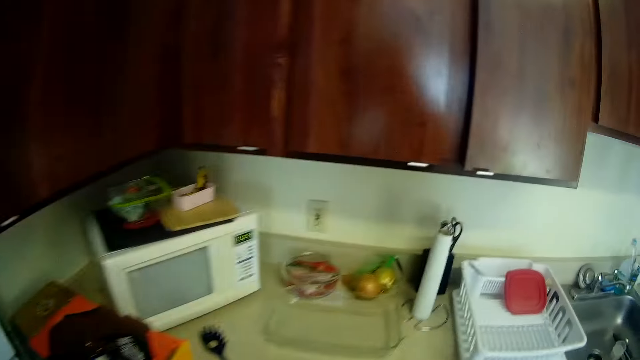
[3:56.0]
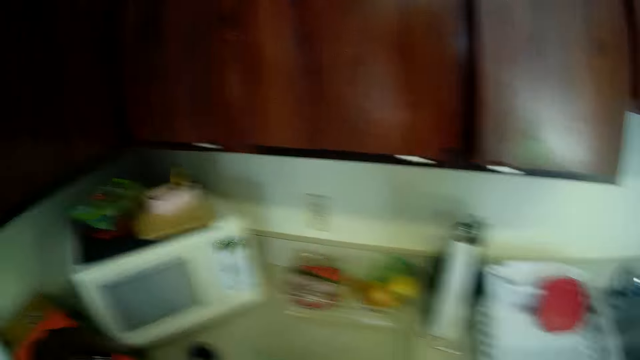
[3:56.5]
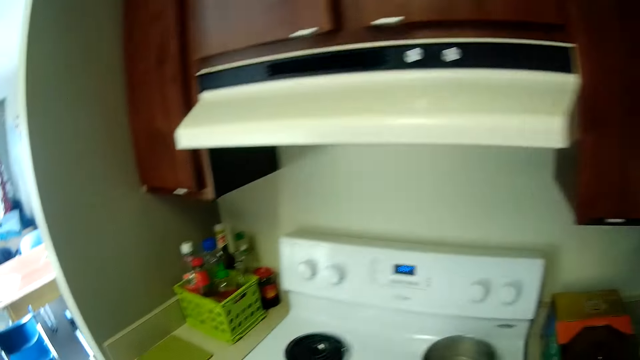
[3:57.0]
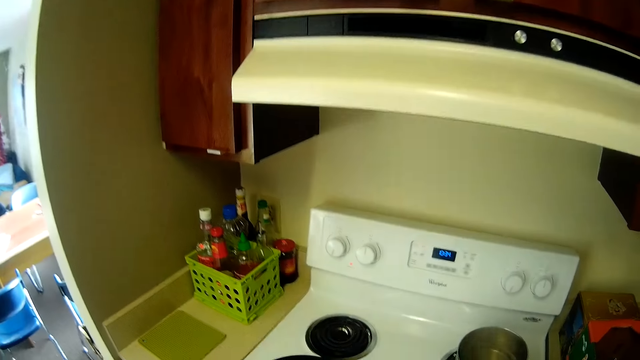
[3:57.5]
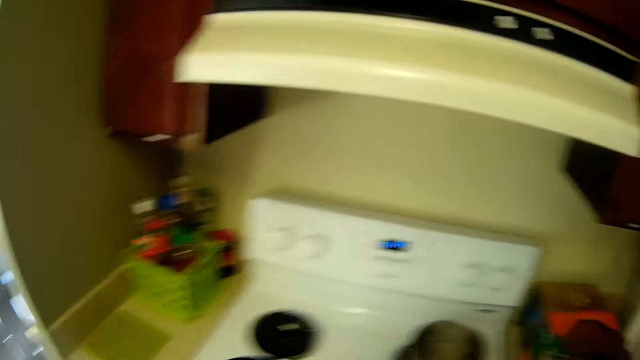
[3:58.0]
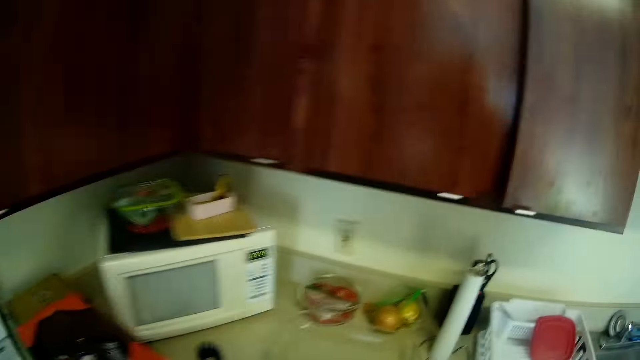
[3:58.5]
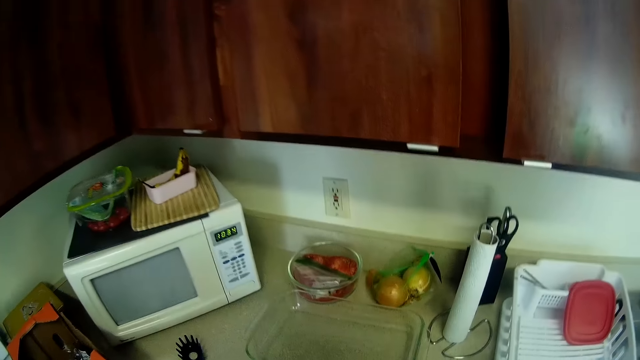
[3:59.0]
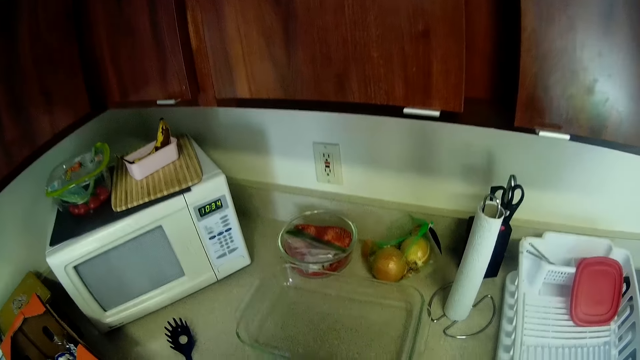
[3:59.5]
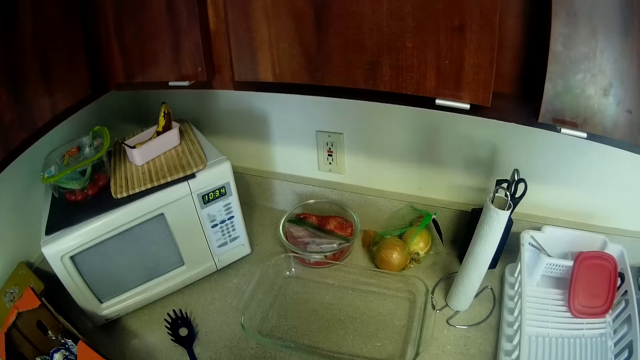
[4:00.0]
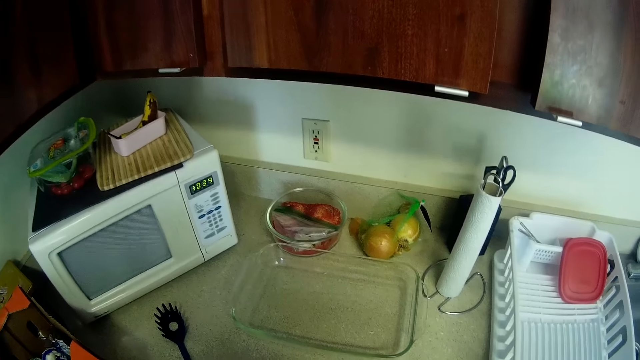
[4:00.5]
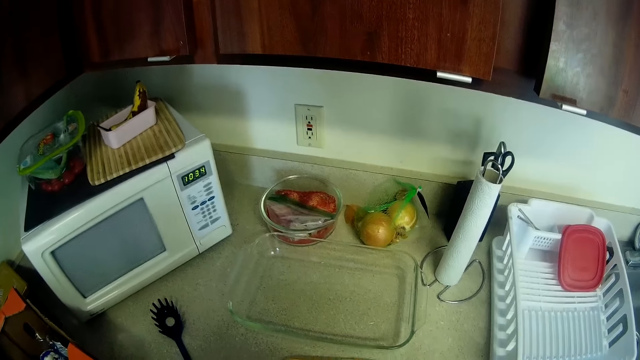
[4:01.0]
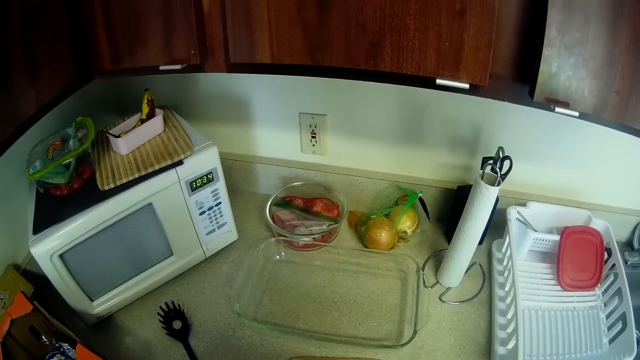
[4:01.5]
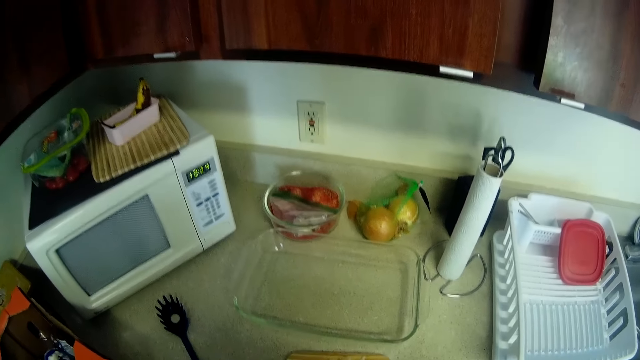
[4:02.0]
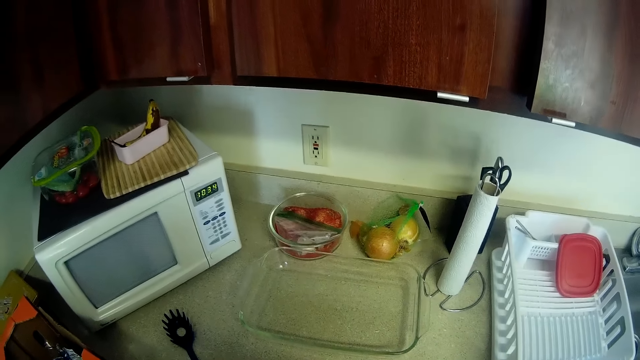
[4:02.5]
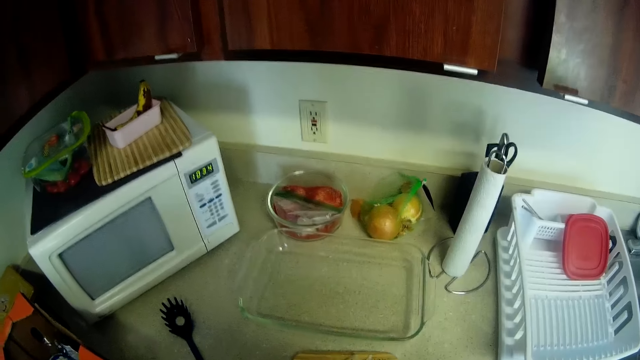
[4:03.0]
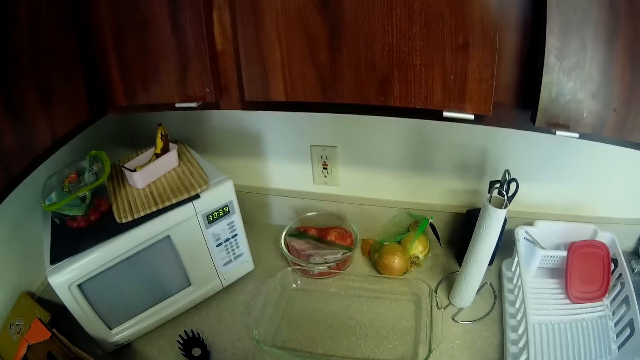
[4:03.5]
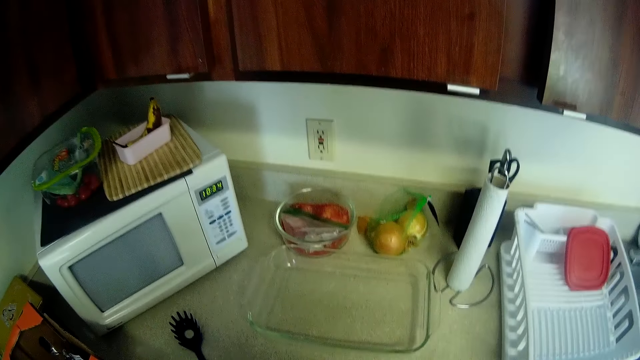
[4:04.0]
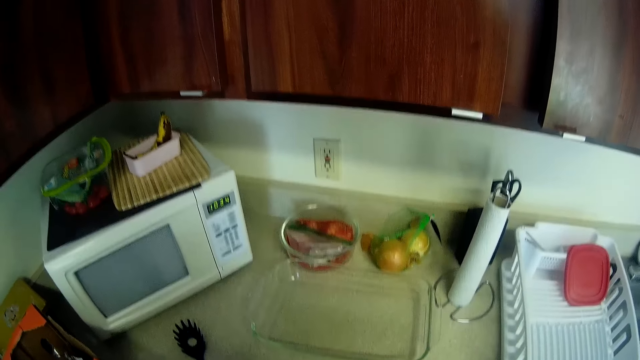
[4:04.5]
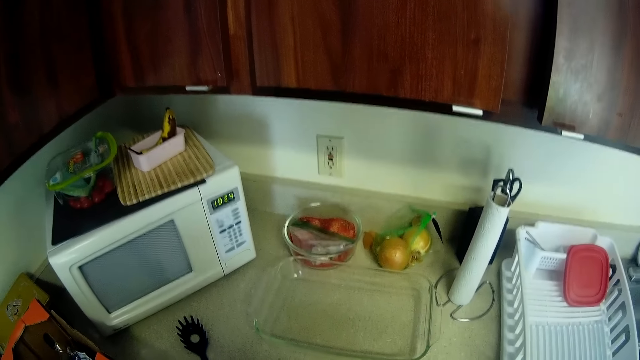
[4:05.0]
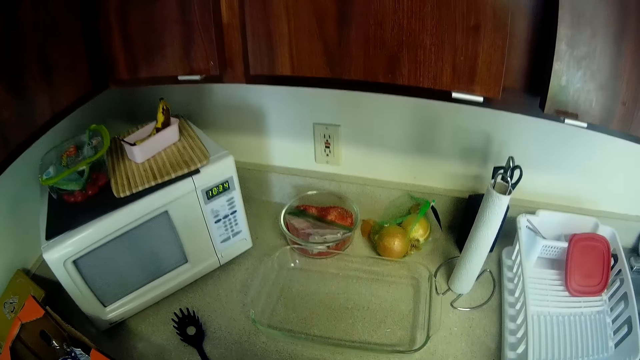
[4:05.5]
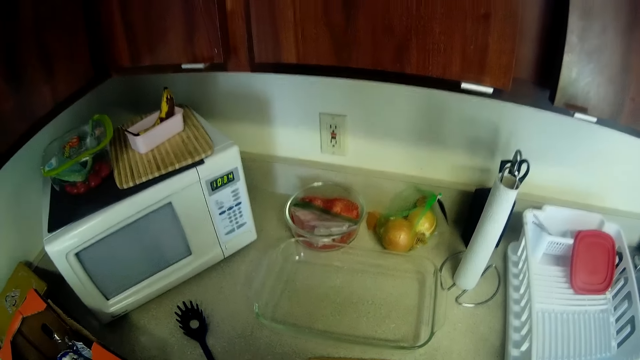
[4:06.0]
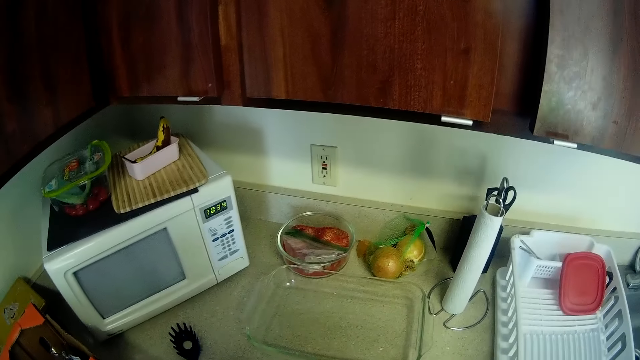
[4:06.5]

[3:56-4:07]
The camera wearer turns to her right. She slices the onions. She chops the onion on a chopping board.

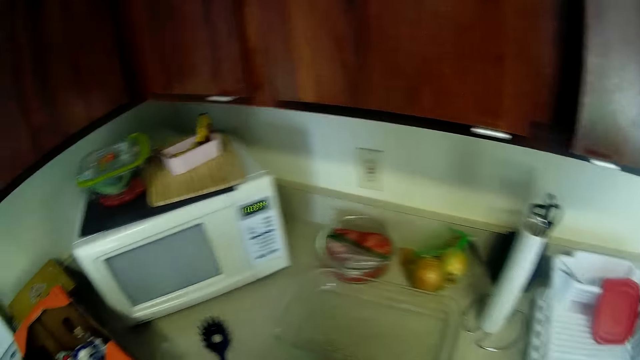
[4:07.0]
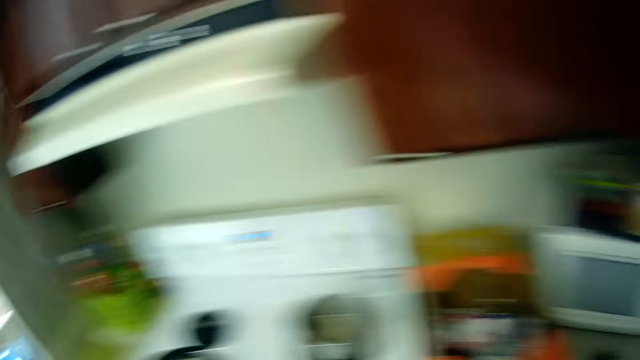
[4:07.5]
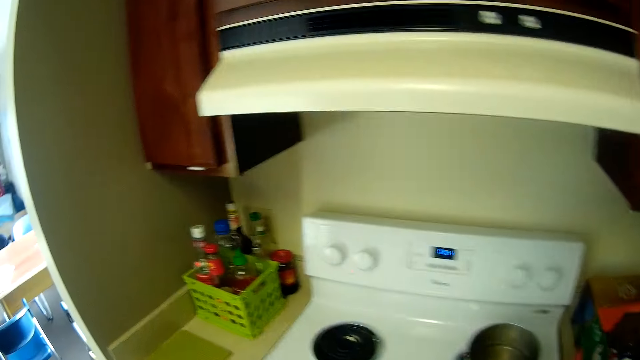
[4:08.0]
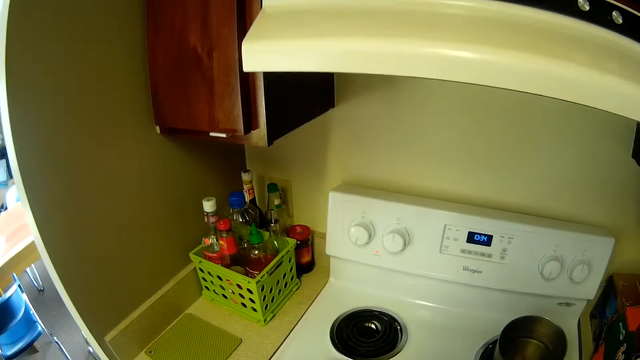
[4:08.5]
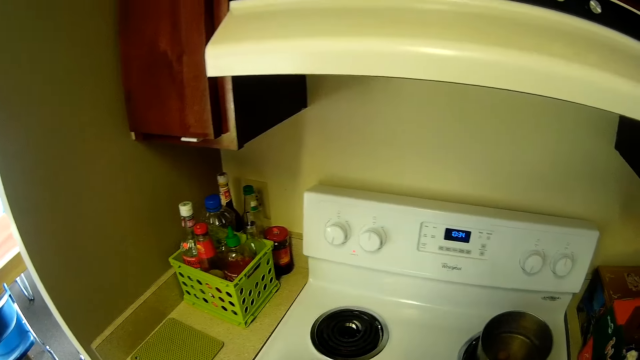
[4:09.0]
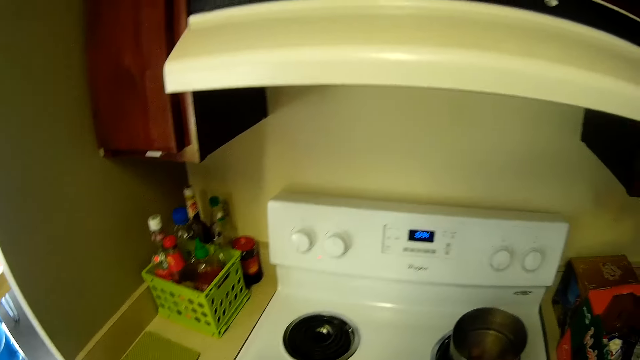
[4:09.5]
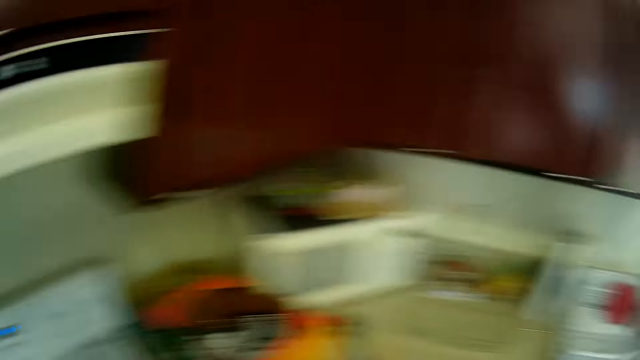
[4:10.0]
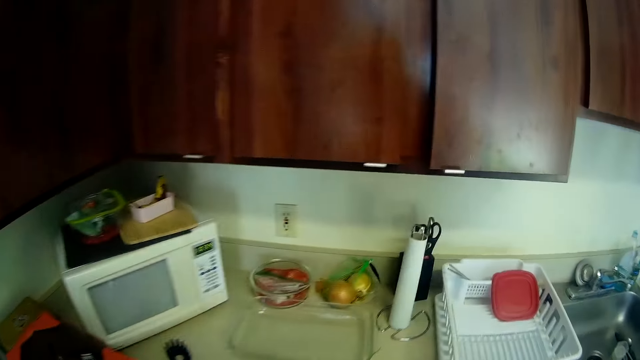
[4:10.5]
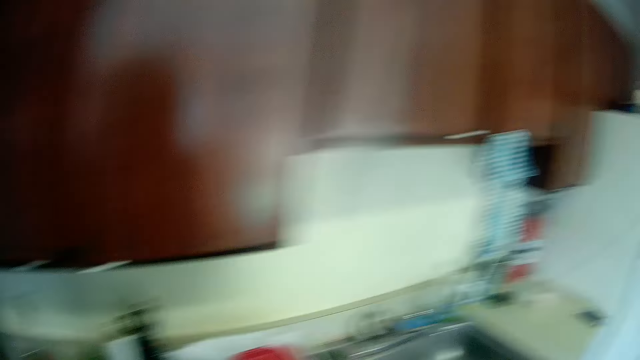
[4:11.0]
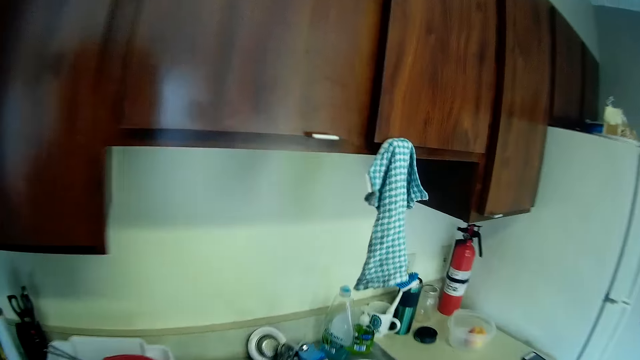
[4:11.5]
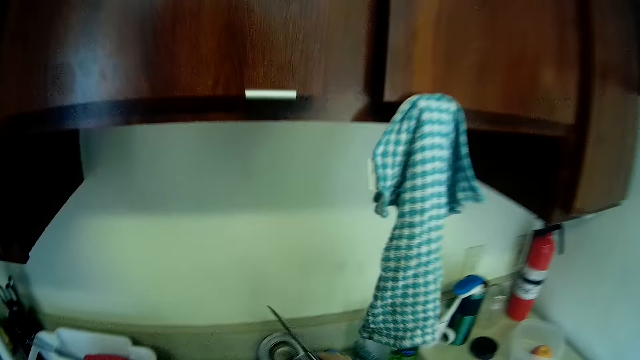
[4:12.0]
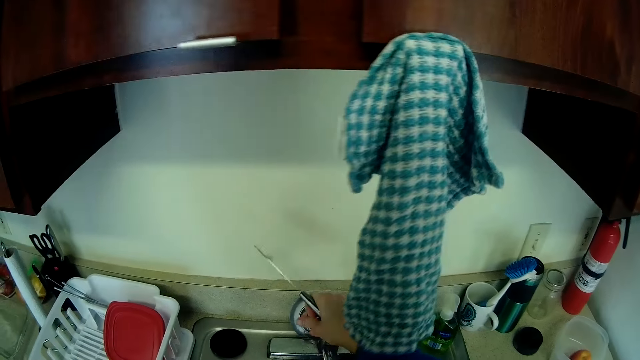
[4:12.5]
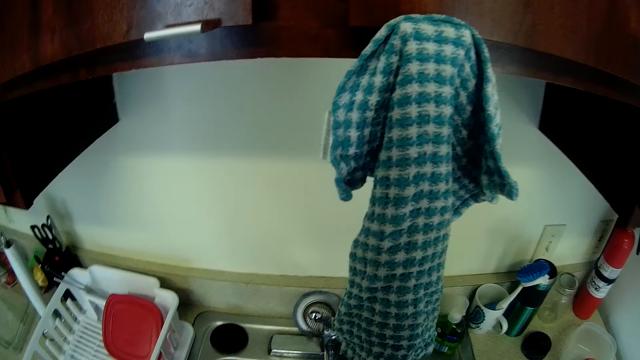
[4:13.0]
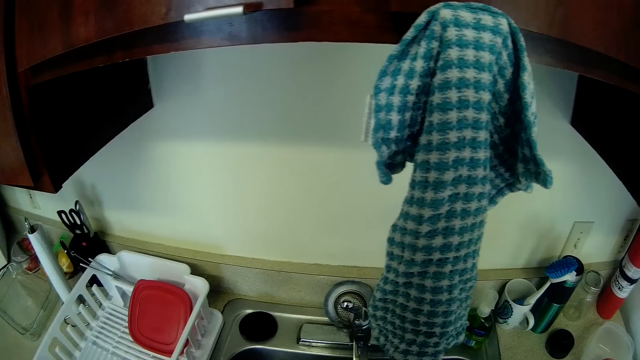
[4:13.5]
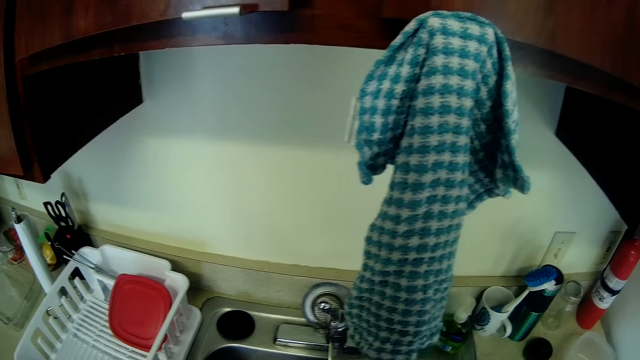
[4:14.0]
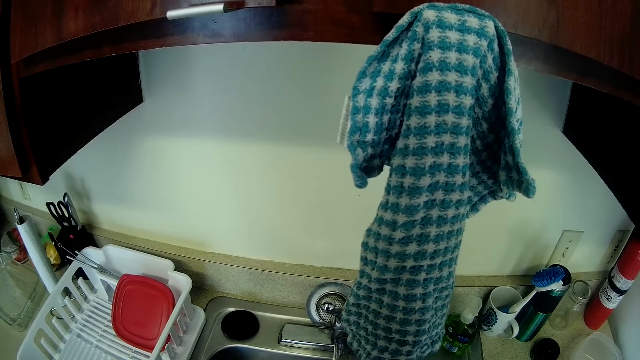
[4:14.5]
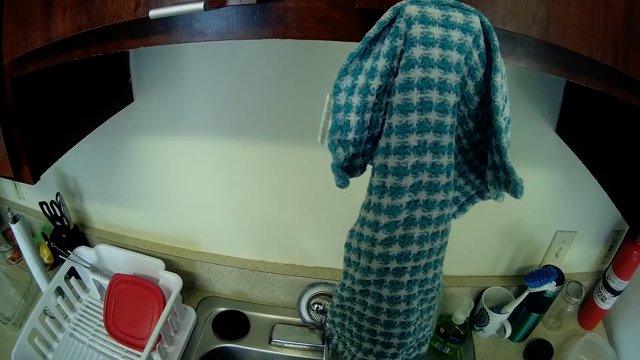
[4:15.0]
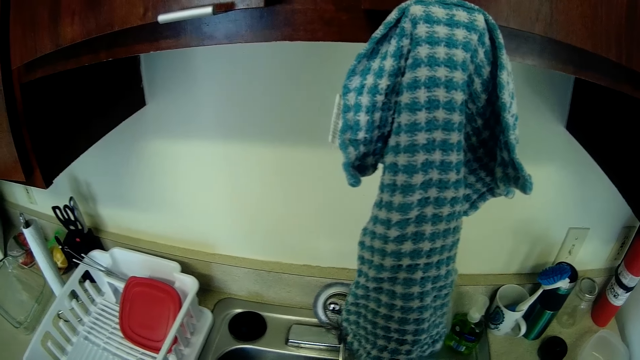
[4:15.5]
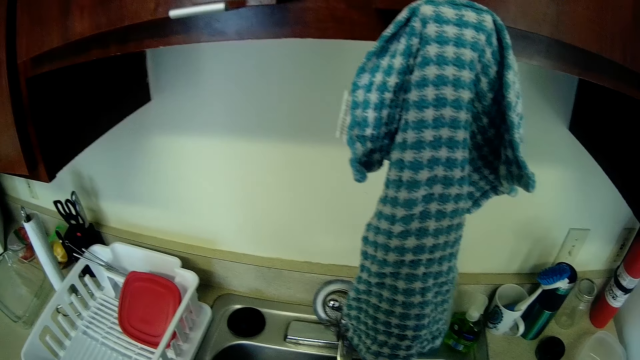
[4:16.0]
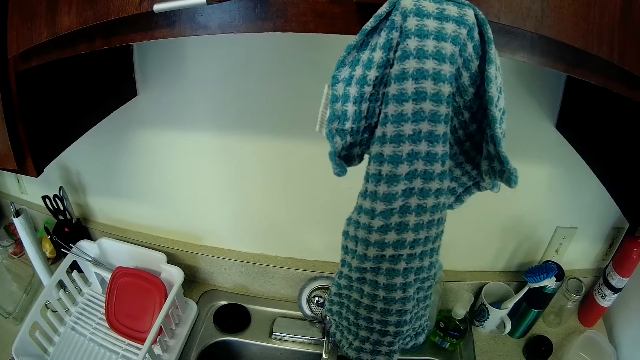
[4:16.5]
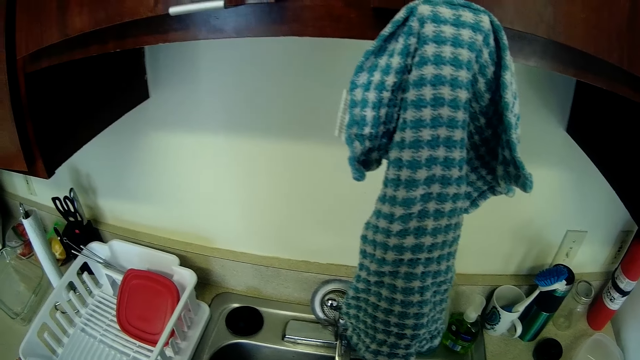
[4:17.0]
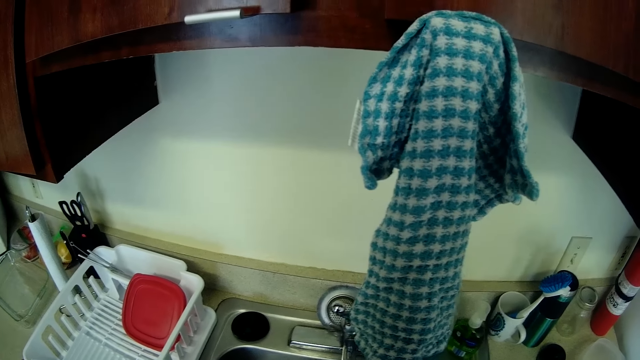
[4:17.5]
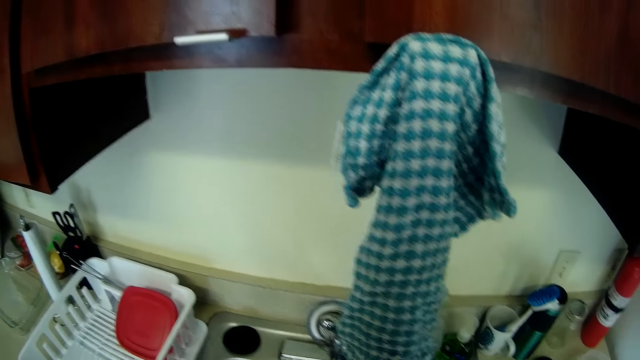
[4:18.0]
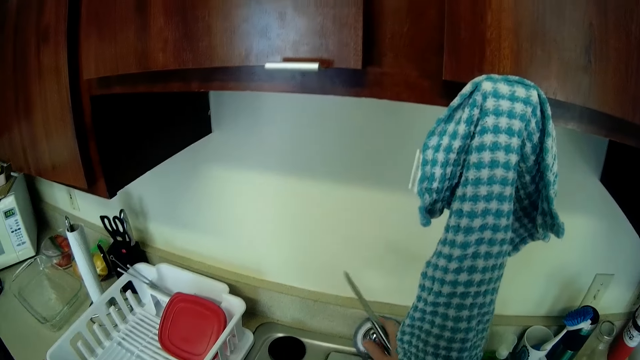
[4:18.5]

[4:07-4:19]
The camera wearer turns to her left. She pours the onions using the knife into the pan on the cooker. She turns to her right. She walks to the sink and turns the tap on.
